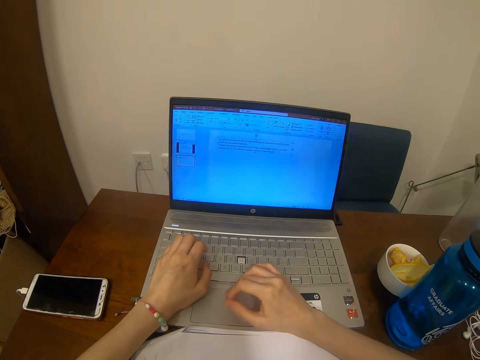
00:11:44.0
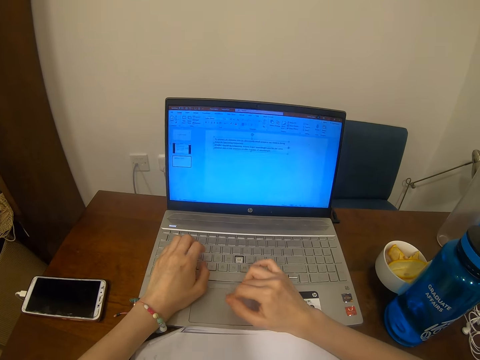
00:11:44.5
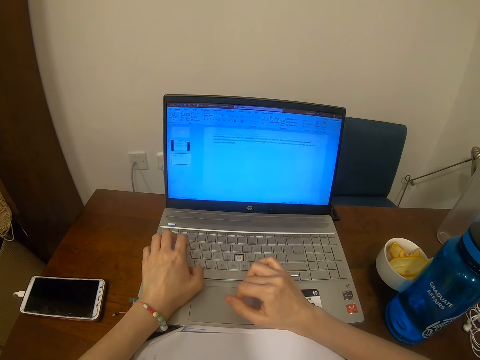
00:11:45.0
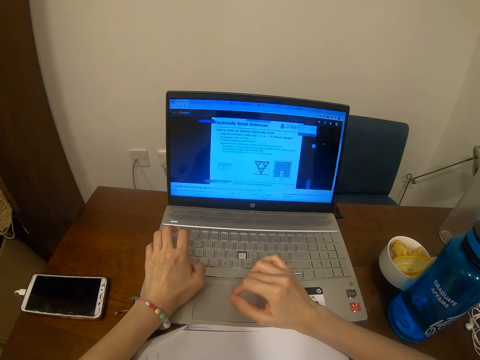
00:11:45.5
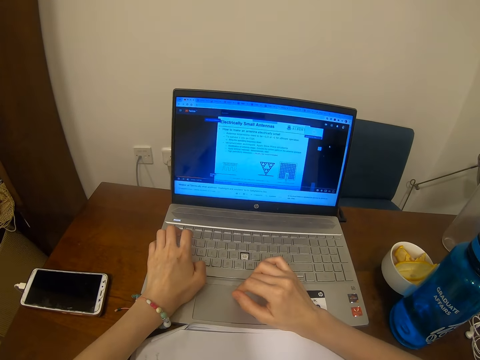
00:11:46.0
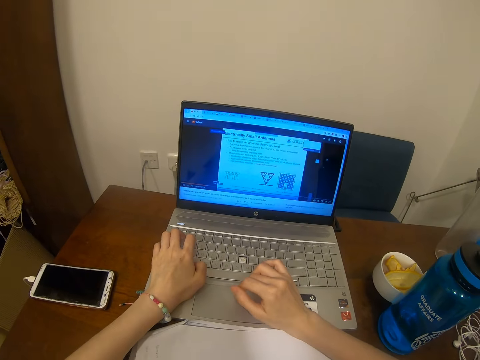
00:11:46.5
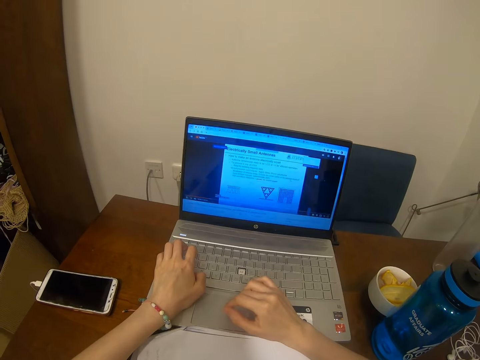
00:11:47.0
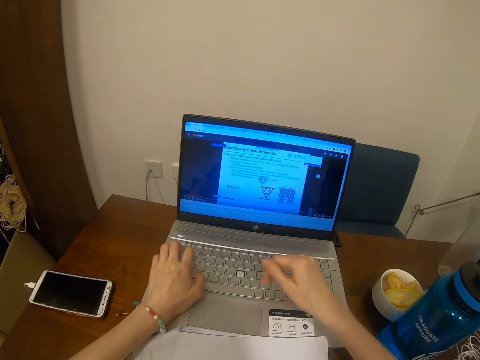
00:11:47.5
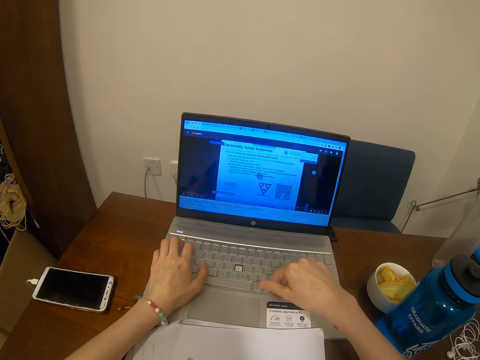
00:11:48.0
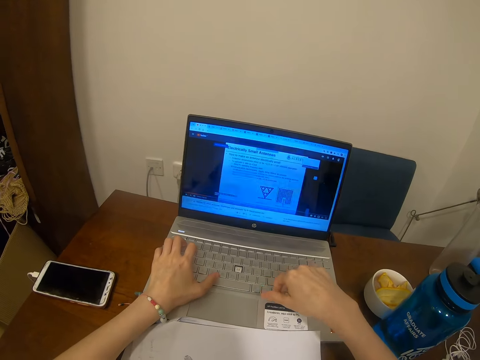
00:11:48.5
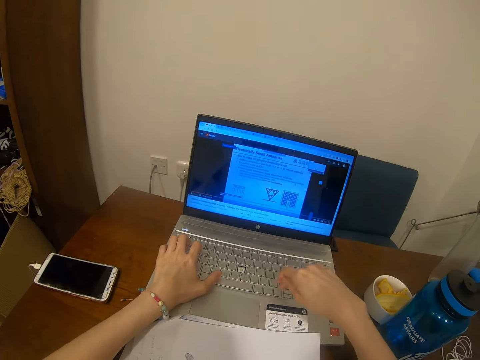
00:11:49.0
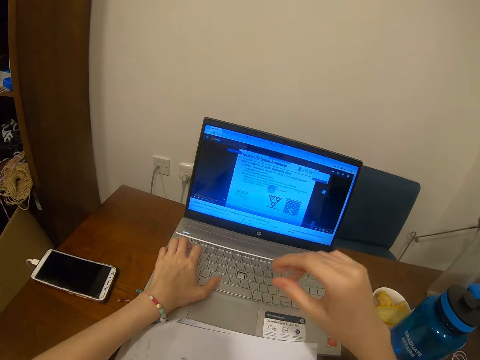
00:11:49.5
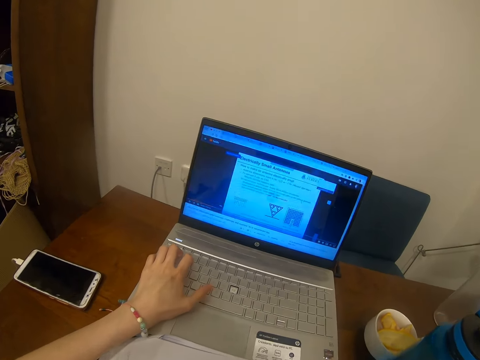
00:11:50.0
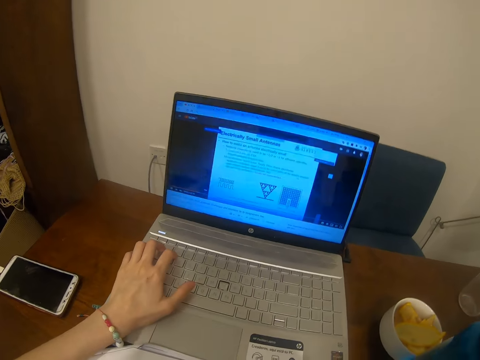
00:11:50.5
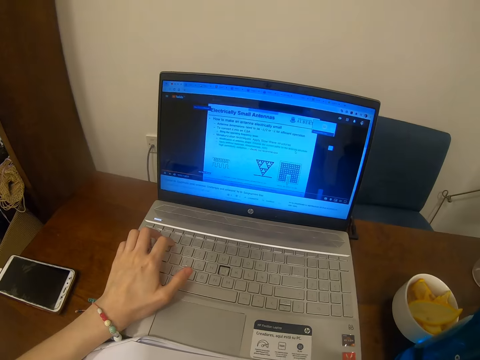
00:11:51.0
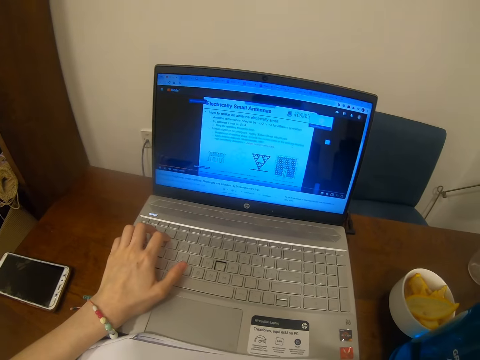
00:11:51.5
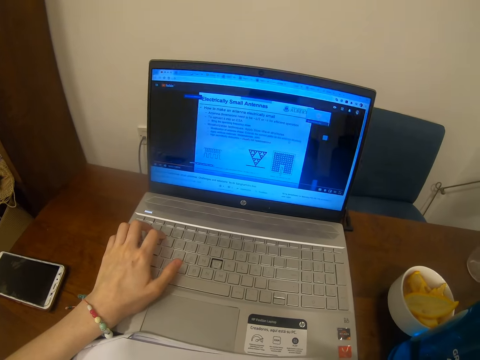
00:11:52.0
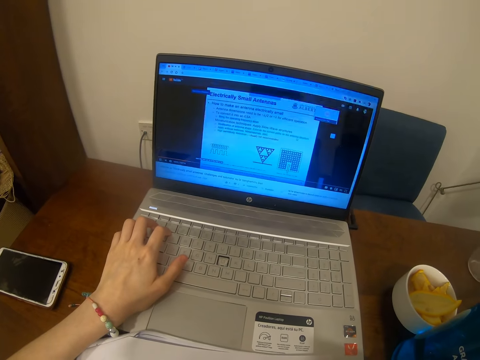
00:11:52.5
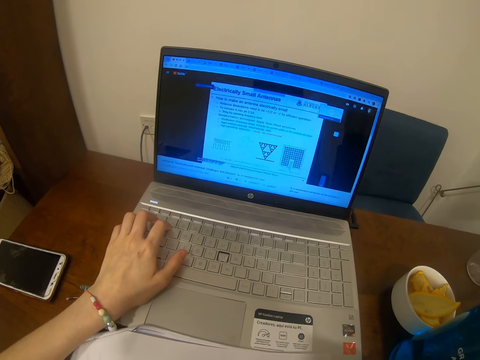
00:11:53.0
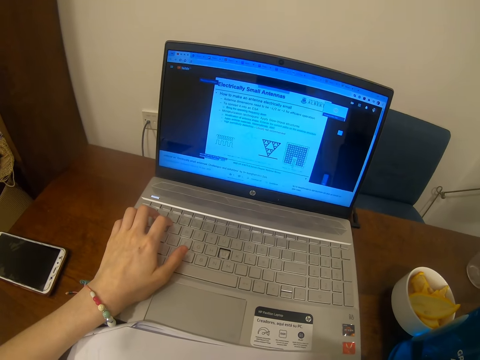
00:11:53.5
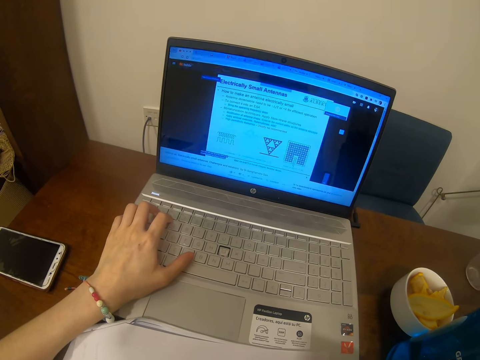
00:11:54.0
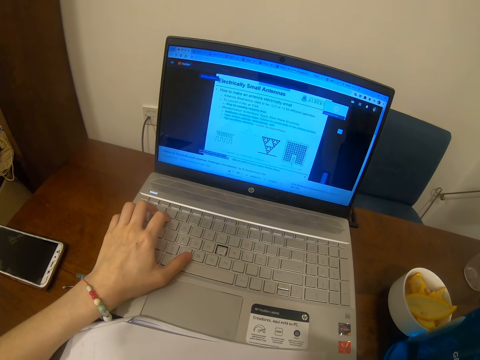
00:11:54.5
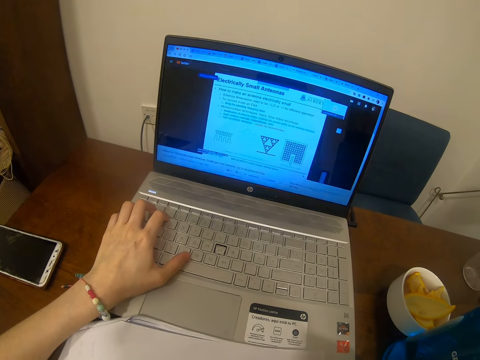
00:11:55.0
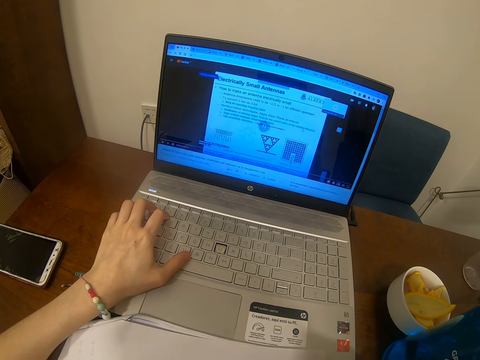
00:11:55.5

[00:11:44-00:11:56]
The camera wearer uses a laptop.

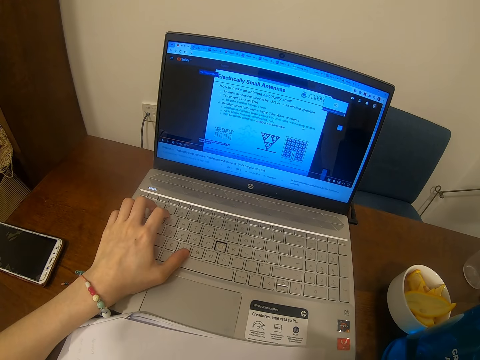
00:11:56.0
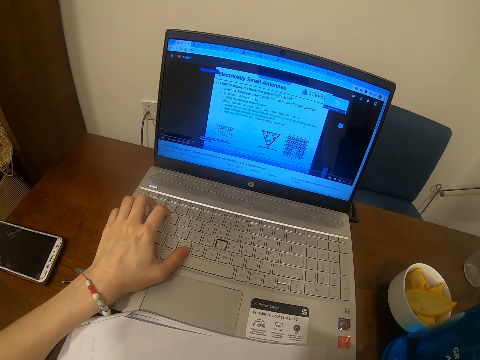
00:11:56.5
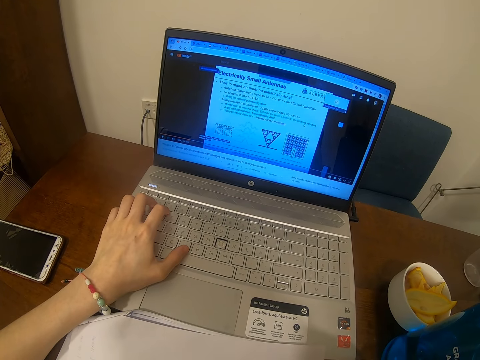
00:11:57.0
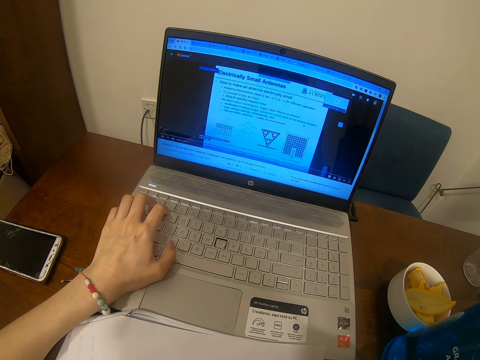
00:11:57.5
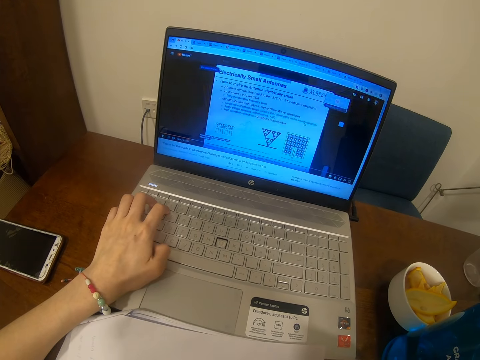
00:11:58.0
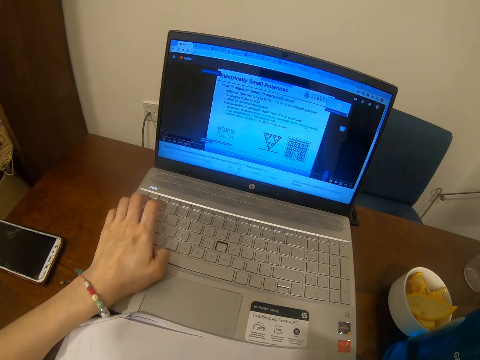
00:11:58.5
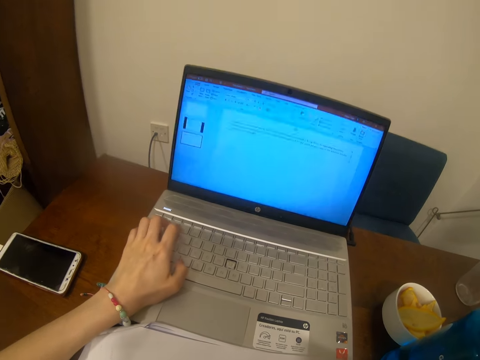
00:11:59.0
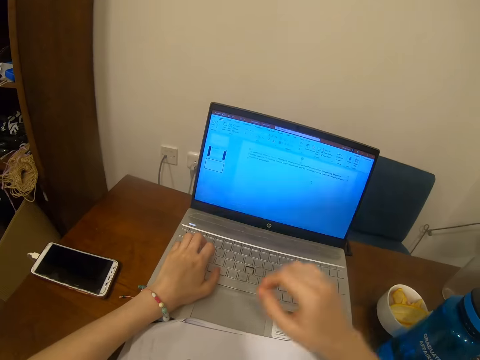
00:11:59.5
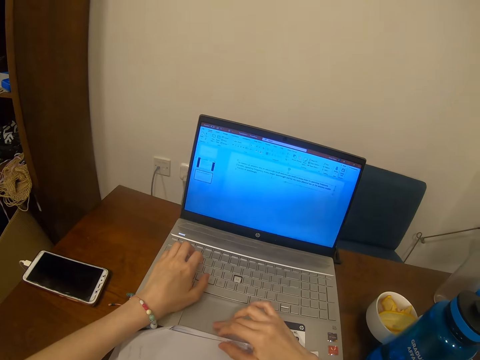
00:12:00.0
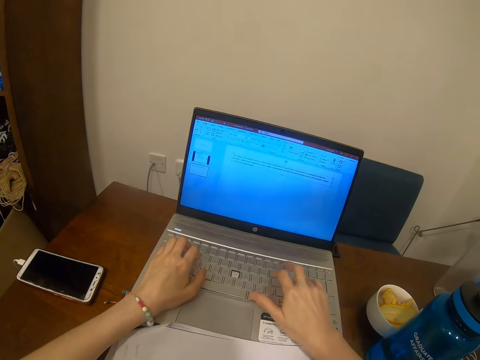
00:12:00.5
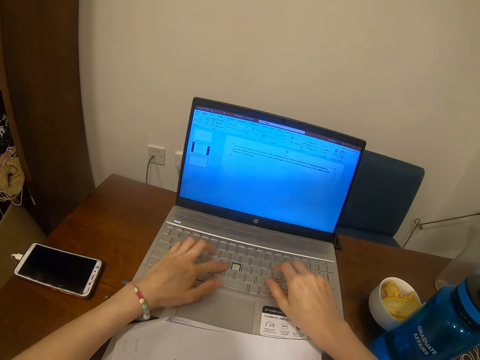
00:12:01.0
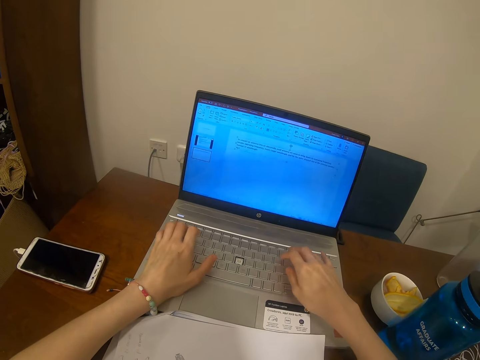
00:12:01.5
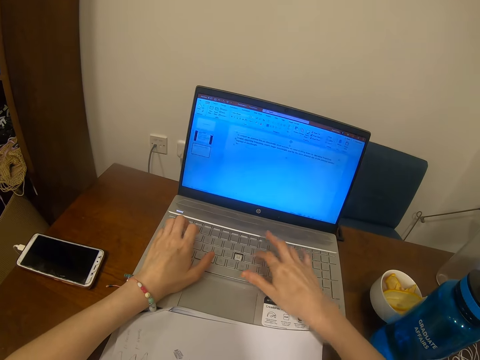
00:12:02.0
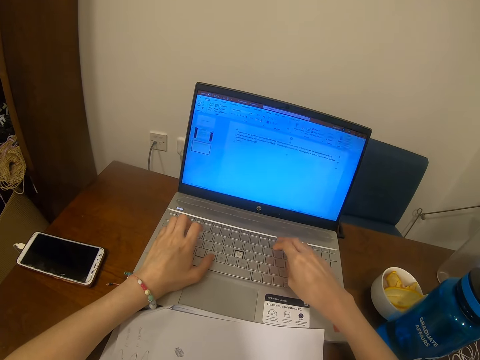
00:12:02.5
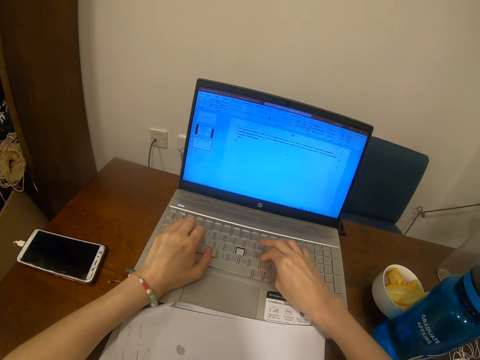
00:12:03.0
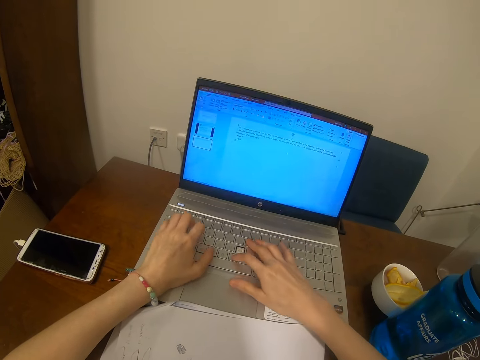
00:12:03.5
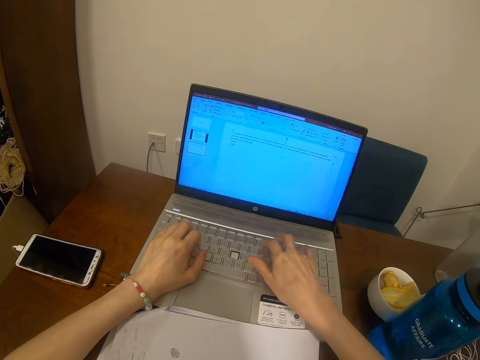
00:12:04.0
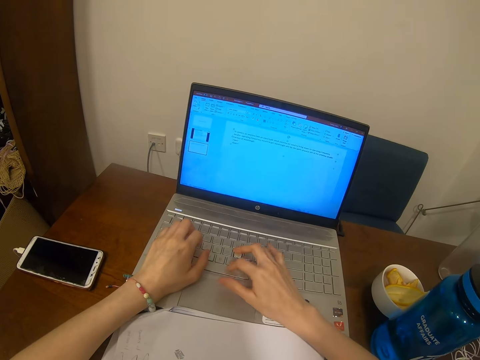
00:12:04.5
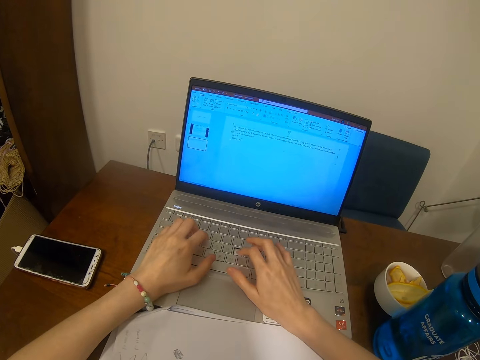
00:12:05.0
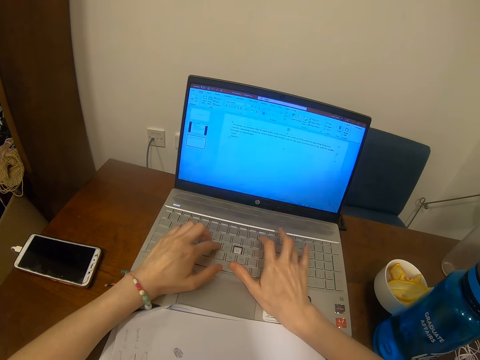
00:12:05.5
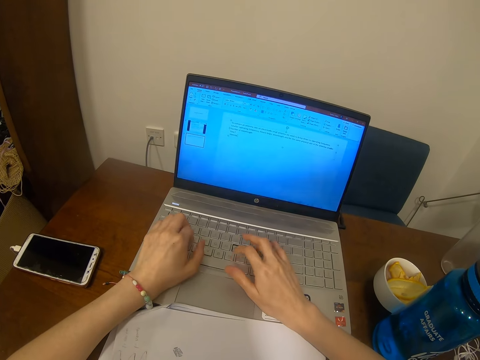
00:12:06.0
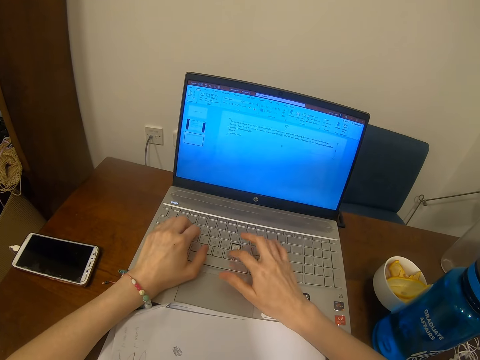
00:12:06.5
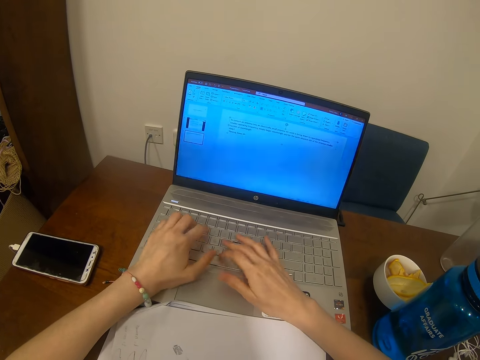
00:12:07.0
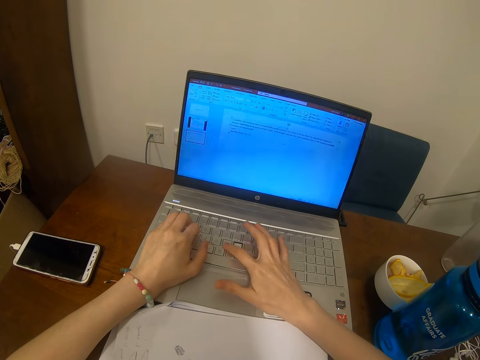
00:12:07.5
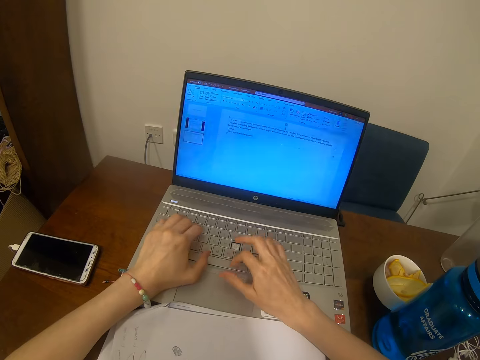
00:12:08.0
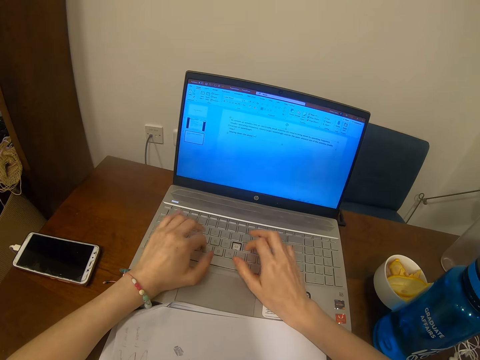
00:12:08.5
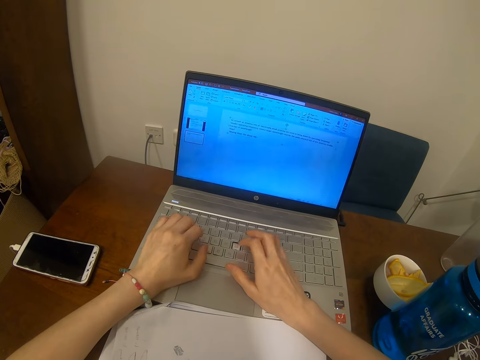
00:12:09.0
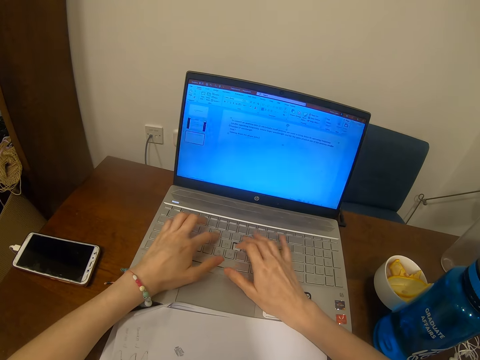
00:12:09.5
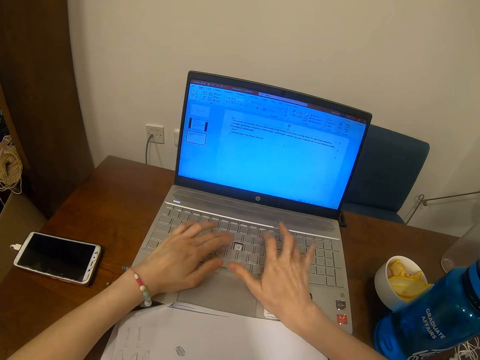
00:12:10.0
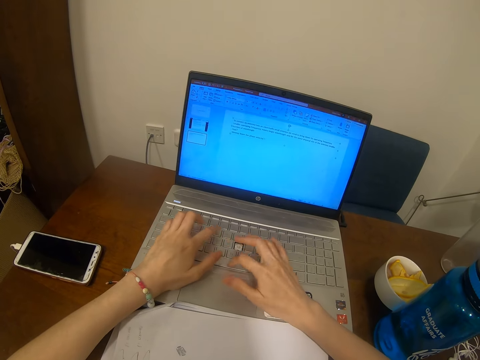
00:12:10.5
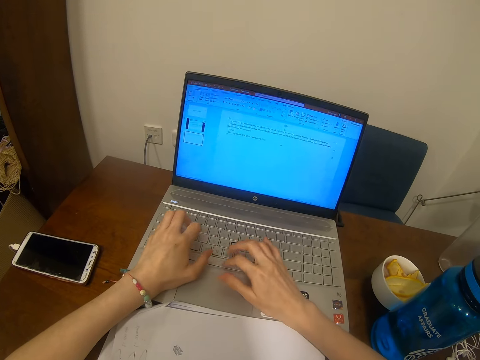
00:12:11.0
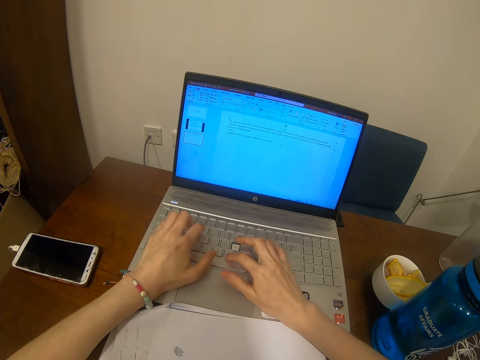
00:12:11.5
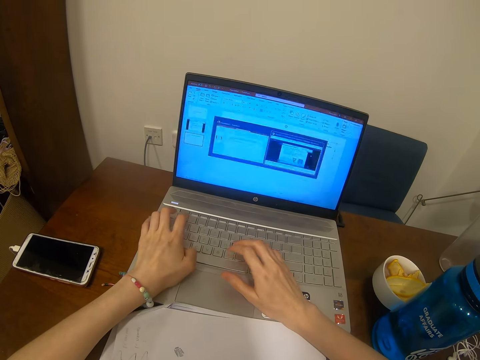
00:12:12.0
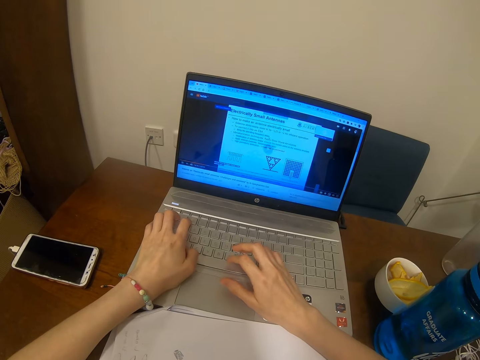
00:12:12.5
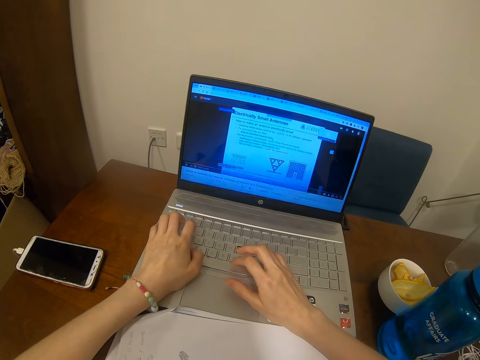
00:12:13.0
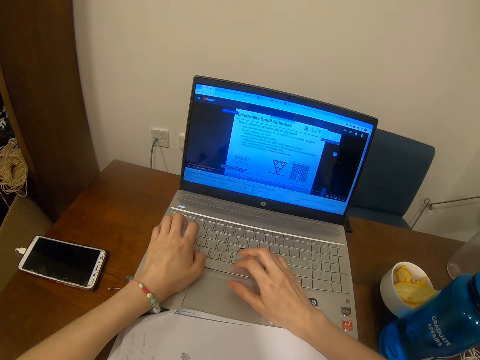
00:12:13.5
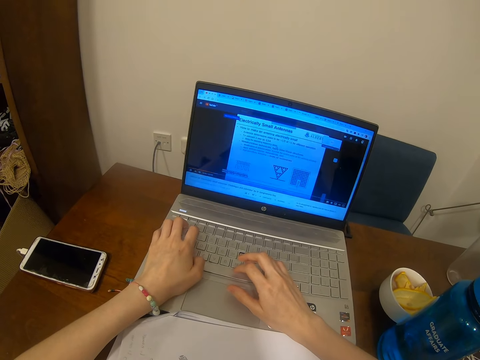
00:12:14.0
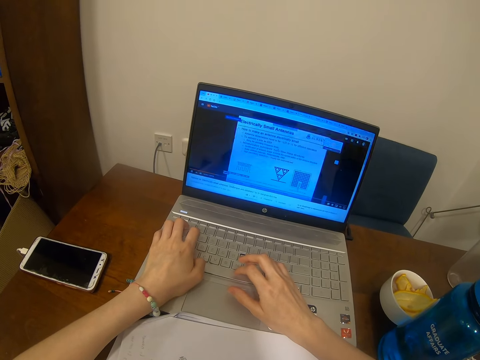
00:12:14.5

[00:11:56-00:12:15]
The camera wearer types on a laptop's keyboard. They use the laptop.
